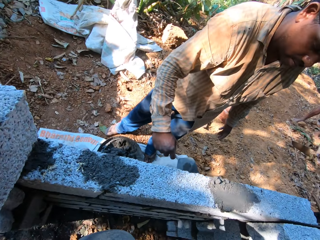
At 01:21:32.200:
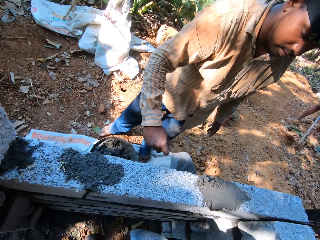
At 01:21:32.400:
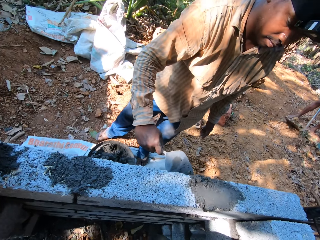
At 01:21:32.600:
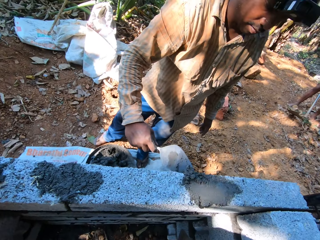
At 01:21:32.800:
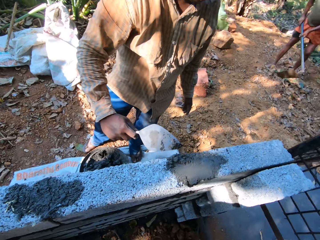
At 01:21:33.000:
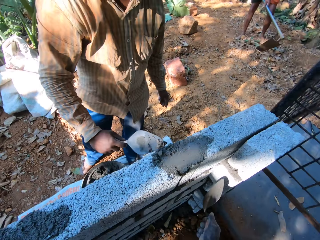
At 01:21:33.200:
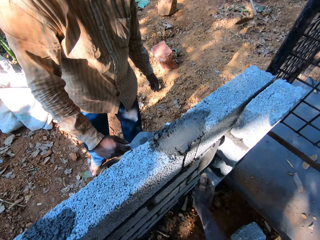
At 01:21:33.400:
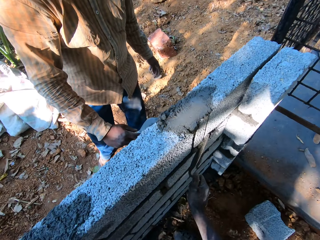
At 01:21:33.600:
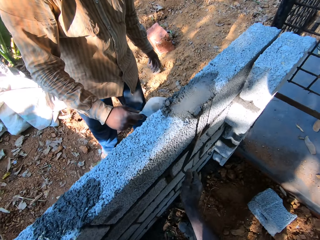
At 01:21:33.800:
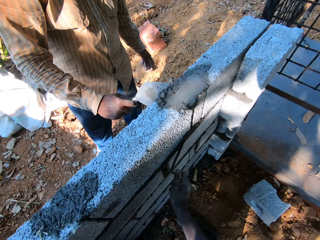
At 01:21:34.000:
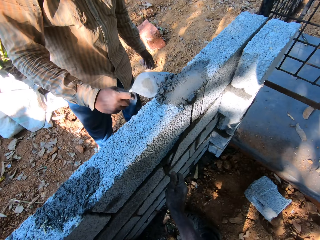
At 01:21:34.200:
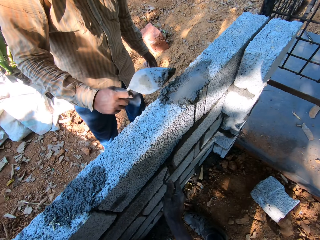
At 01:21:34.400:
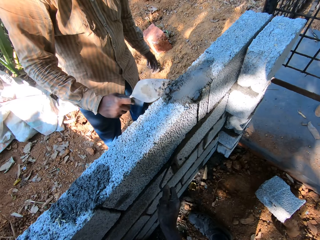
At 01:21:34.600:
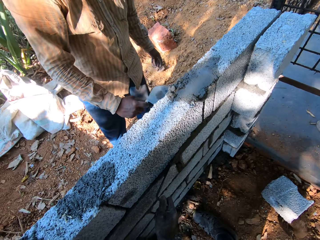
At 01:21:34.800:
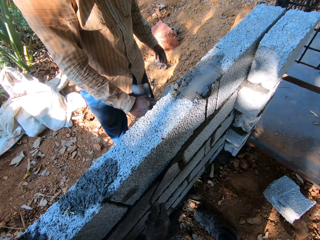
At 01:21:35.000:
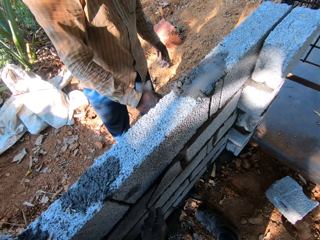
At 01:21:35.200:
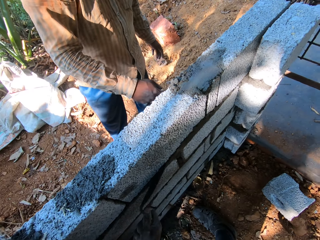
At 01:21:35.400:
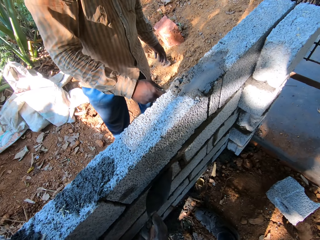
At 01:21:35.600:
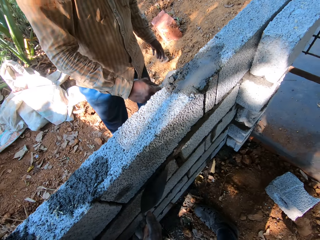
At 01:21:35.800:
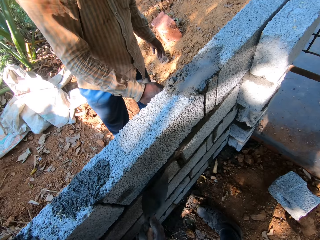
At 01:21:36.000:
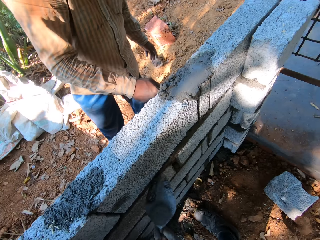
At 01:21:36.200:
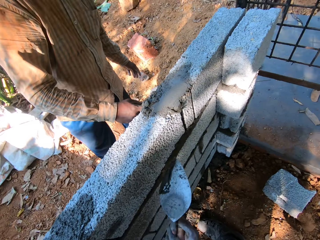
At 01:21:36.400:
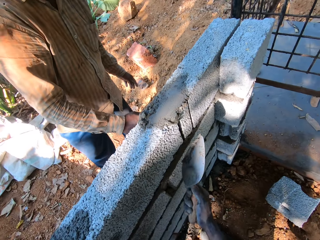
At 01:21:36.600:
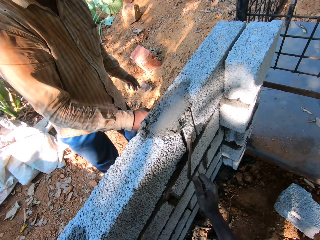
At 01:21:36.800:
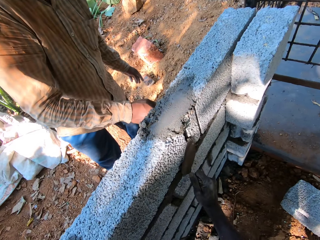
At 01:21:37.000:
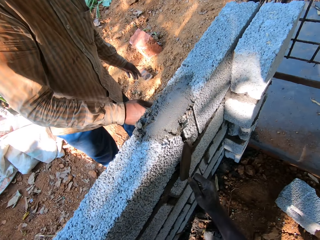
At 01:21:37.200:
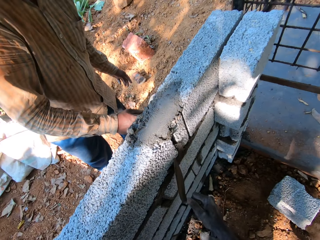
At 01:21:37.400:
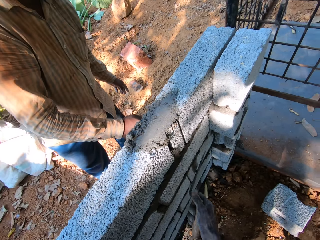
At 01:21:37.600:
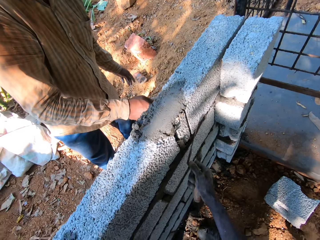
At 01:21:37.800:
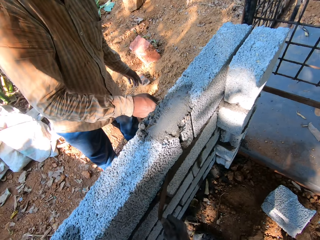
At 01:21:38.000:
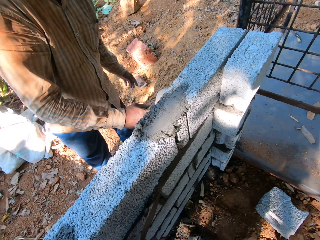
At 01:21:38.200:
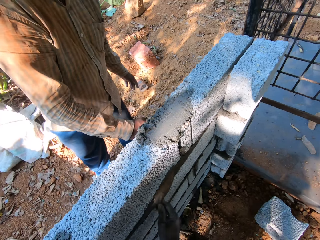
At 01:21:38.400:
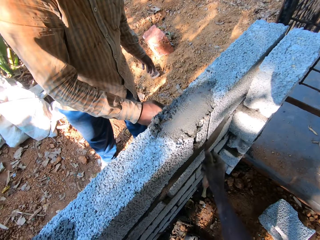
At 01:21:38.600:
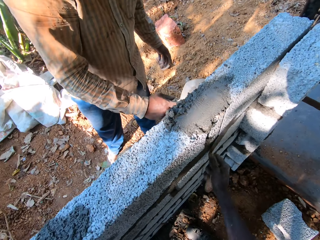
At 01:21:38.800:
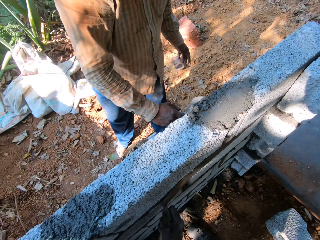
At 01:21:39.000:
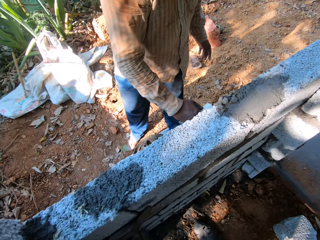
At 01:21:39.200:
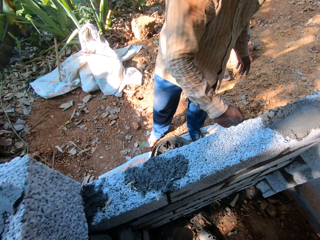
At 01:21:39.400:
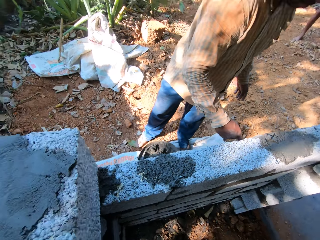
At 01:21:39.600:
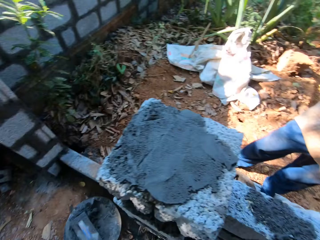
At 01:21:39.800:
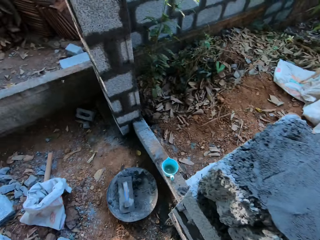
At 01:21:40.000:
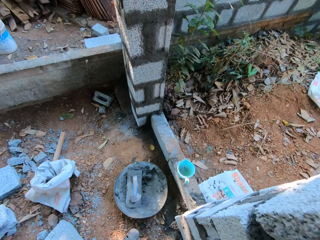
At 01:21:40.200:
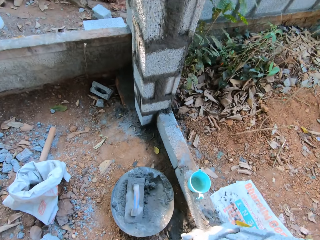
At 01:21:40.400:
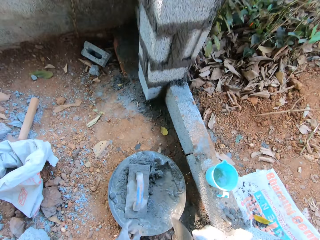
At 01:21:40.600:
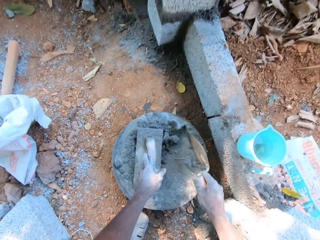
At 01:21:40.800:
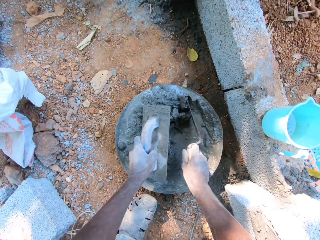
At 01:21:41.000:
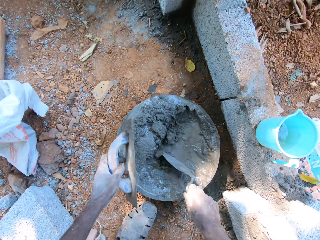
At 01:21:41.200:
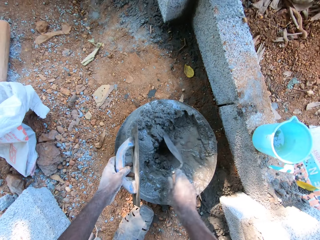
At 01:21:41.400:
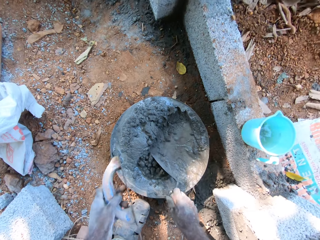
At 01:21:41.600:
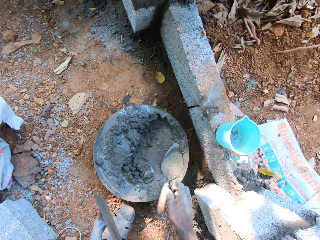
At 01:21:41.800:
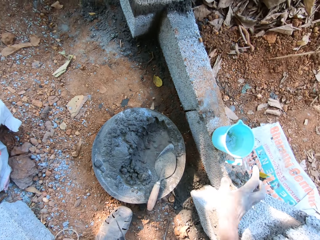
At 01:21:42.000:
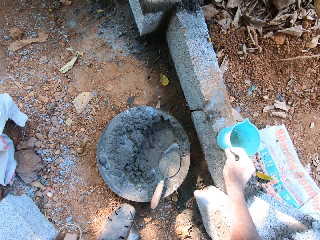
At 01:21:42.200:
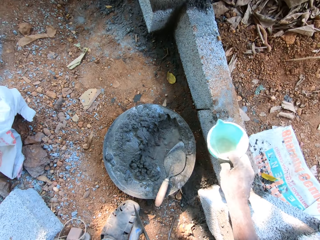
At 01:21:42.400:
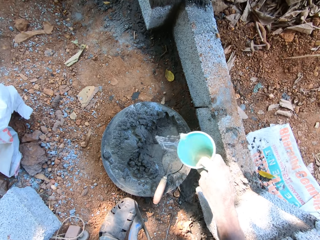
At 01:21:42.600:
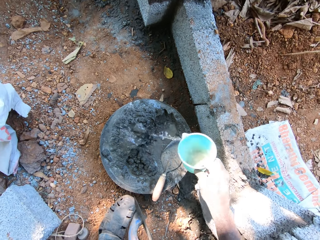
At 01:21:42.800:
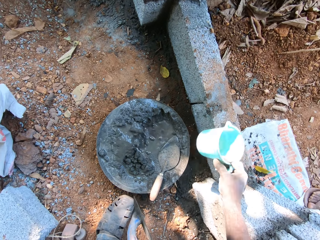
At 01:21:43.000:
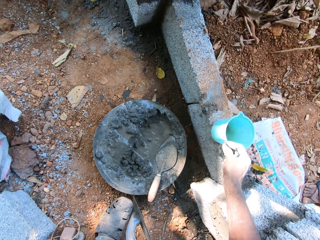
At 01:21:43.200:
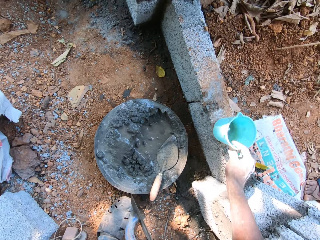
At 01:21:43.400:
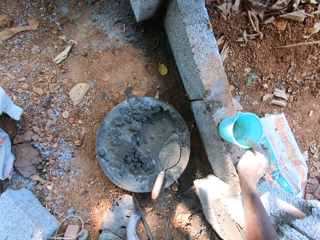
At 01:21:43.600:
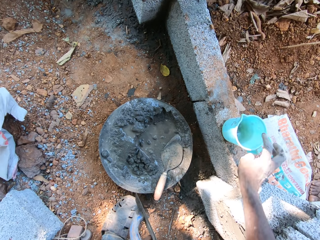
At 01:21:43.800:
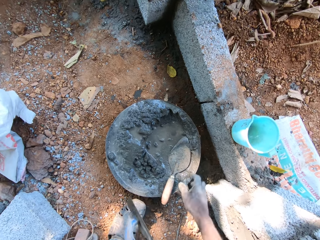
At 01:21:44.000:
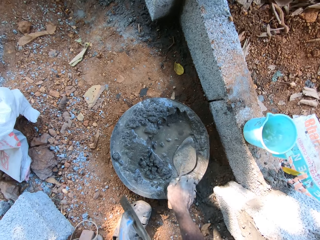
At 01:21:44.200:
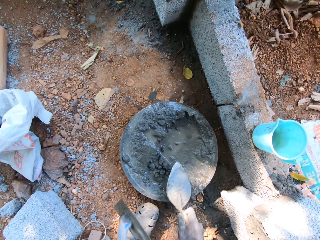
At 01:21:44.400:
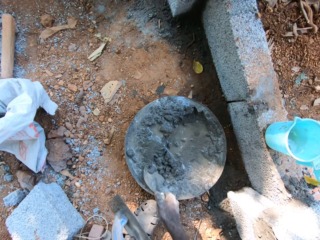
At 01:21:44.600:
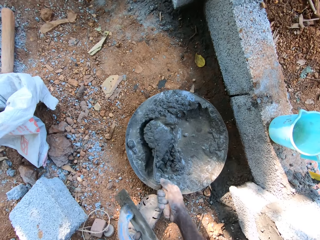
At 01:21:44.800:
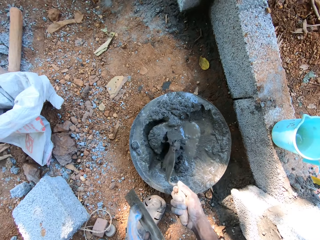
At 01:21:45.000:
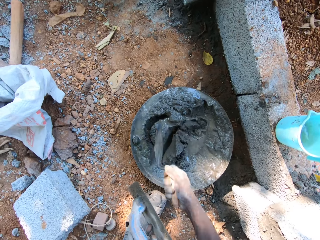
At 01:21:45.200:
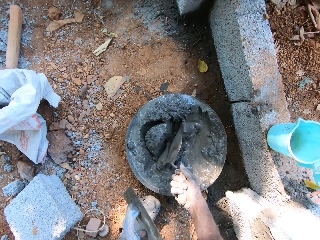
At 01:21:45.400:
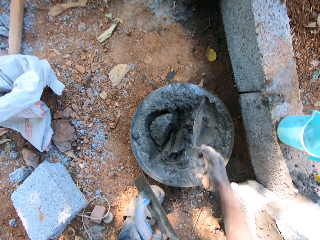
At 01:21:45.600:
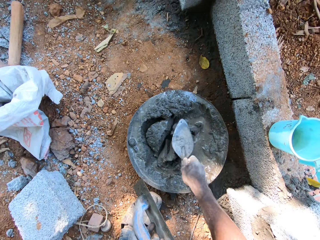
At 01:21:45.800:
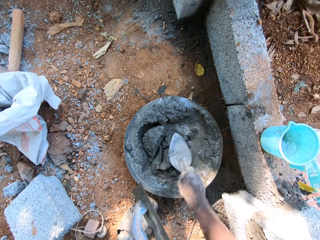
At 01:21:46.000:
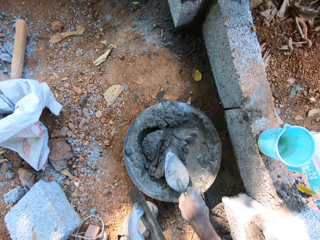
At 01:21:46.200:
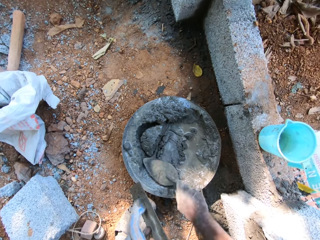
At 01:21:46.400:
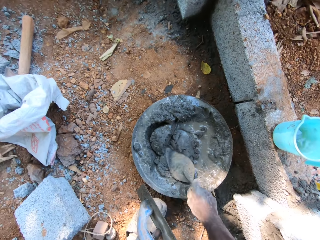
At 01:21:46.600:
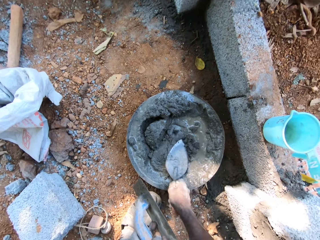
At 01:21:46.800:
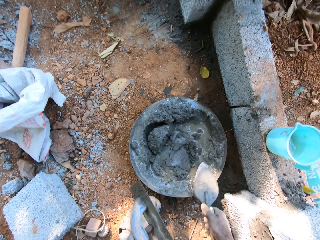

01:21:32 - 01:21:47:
The camera wearer traces the brick bed with the brick trowel in his right hand. He touches a wooden float. He picks a float trowel from a head pan of cement mortar on the ground with his left hand. He packs cement mortar on the head pan of cement mortar with the brick trowel in his right hand. He touches a cup. He drops the brick trowel in his right hand in the head pan of cement mortar. He picks the cup of water from a brick on the ground with his right hand. He pours from the cup of water in his right hand into the head pan of cement mortar on the ground. He drops the cup of water in his right hand on the brick. He touches the brick trowel. He picks the brick trowel in the head pan of cement mortar on the ground with his right hand. He stirs the cement mortar in the head pan of cement mortar with the brick trowel in his right hand.

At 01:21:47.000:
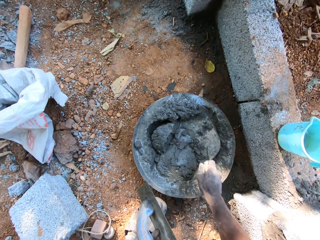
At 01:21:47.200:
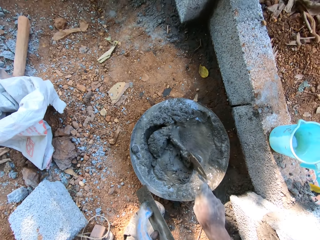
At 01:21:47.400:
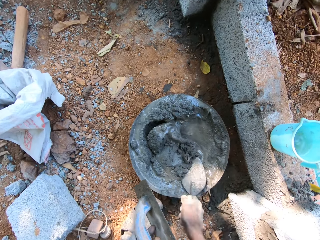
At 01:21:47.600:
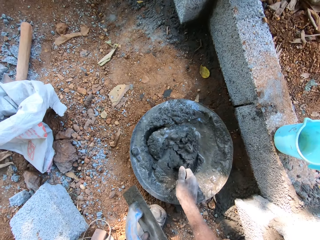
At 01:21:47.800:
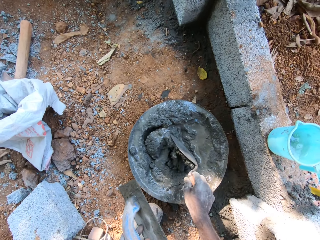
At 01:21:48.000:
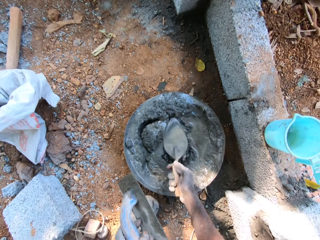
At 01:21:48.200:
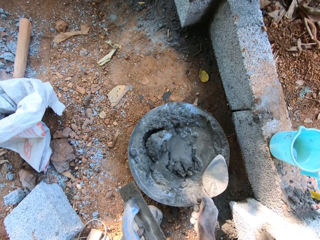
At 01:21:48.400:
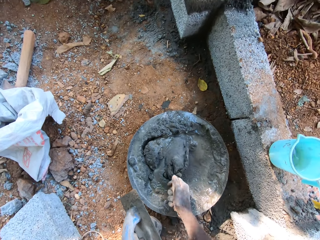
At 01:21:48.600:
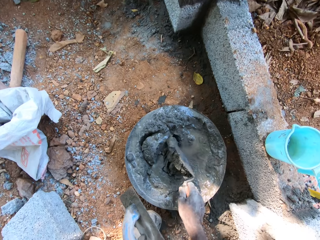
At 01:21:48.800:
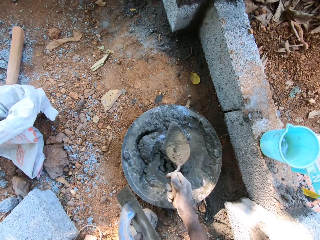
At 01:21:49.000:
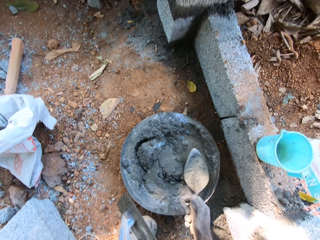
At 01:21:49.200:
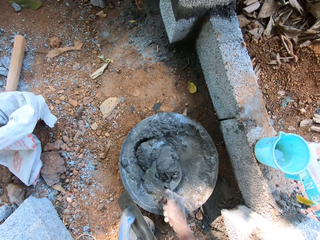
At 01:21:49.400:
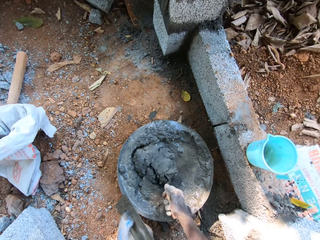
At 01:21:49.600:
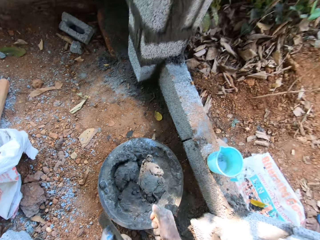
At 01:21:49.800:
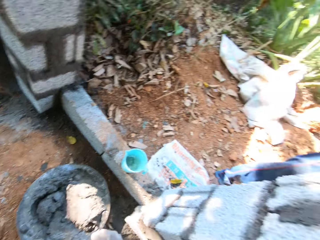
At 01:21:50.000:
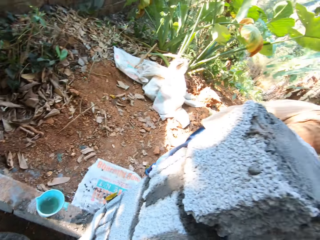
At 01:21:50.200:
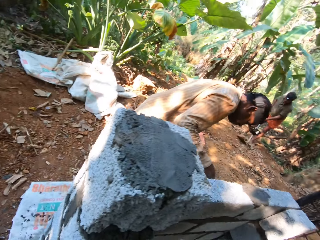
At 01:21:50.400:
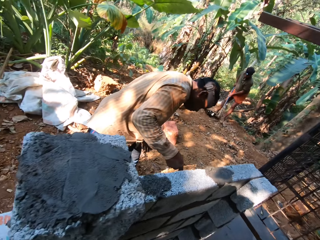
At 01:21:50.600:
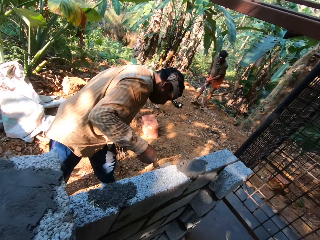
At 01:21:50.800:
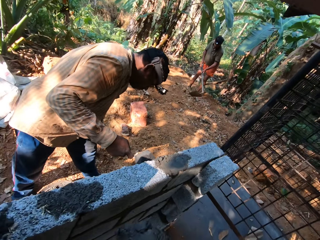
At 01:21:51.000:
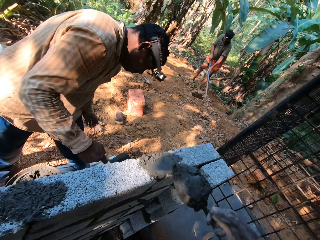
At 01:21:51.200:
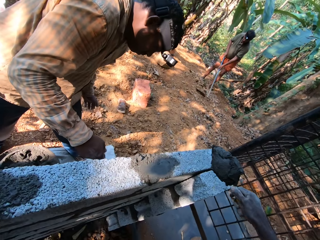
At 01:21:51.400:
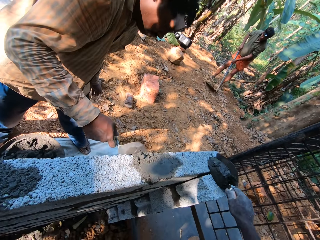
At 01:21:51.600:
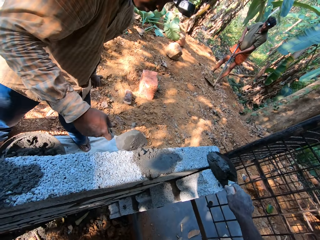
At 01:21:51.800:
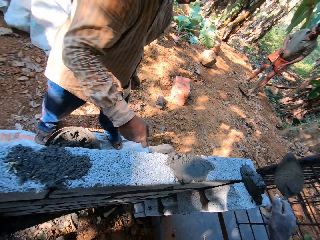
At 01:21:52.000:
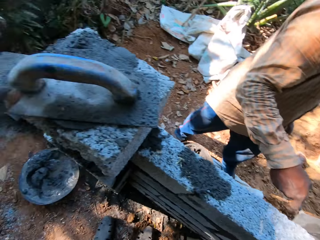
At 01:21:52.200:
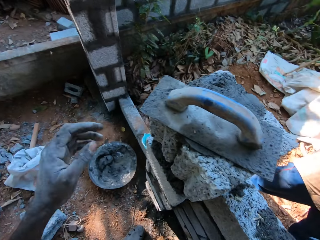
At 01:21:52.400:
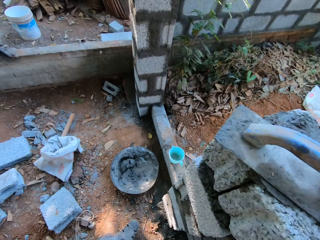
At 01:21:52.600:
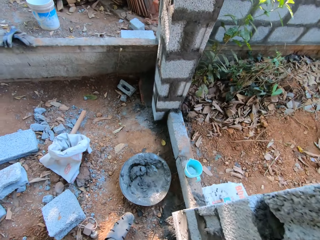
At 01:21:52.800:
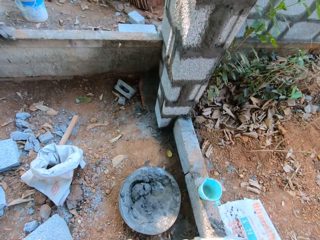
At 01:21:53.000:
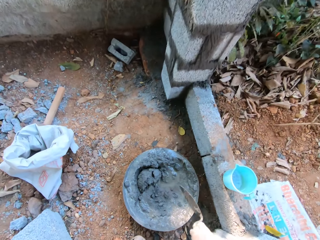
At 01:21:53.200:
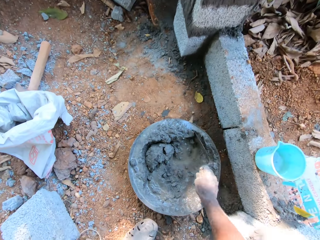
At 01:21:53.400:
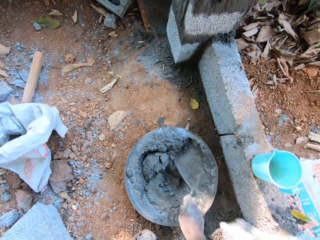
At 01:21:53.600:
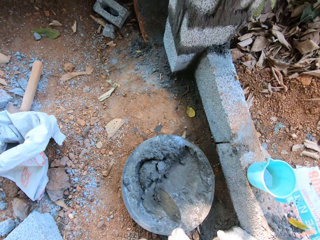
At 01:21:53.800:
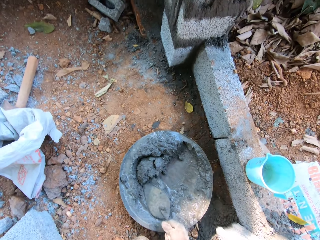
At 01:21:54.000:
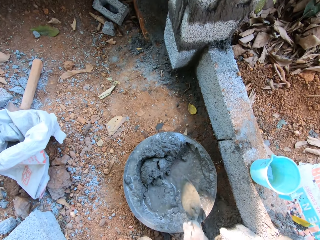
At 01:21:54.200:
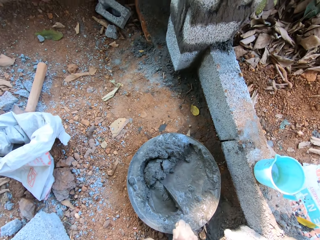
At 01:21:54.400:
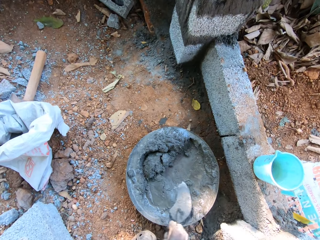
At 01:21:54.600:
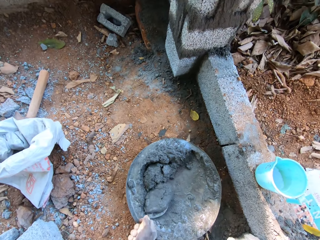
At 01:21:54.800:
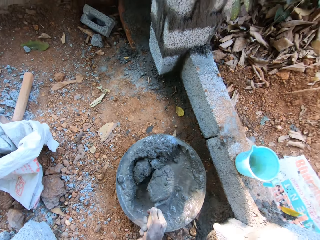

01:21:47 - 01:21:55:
The camera wearer scoops cement mortar from the head pan of cement mortar on the ground with the brick trowel in his right hand. He pours the cement mortar on the brick trowel in his right hand on bricks. He stirs the cement mortar in the head pan of cement mortar with the brick trowel in his right hand. He scoops the cement mixture with the brick trowel.
